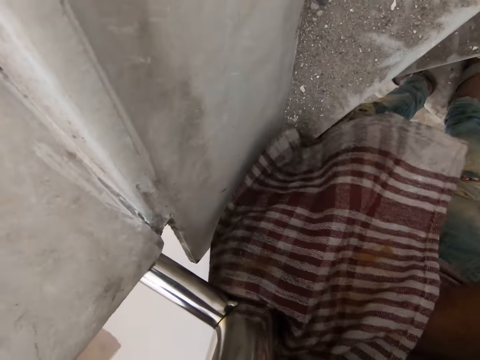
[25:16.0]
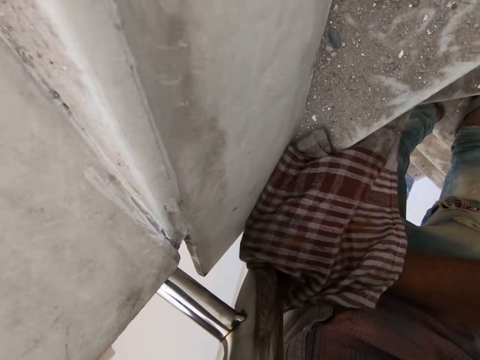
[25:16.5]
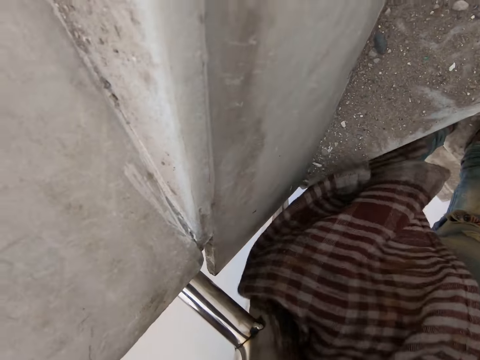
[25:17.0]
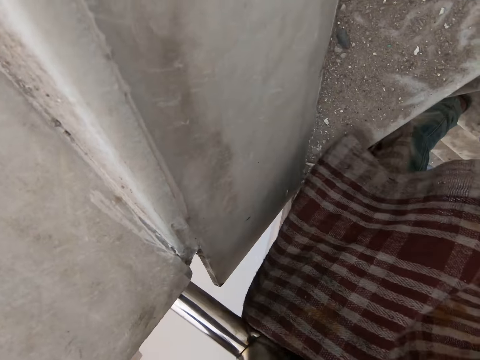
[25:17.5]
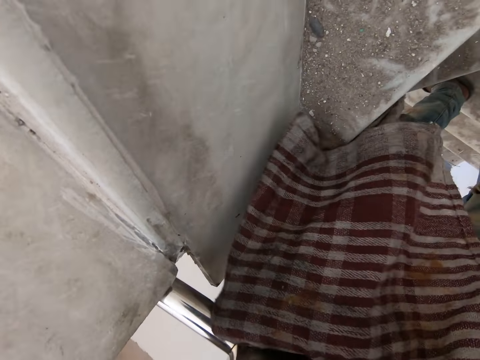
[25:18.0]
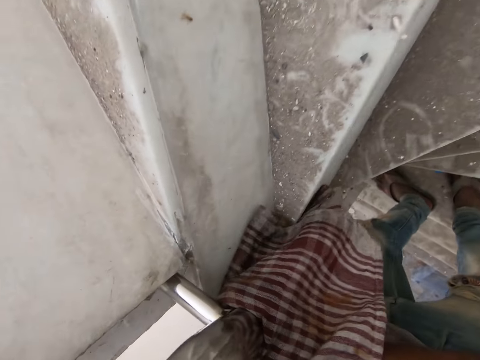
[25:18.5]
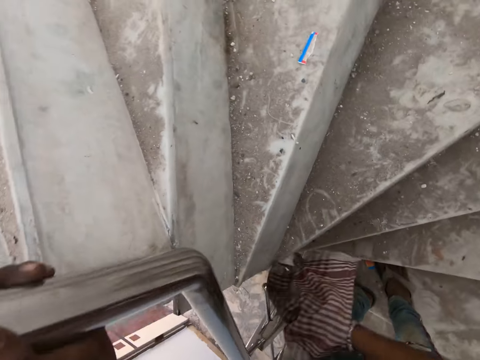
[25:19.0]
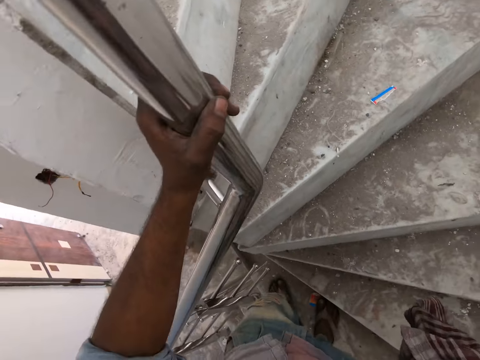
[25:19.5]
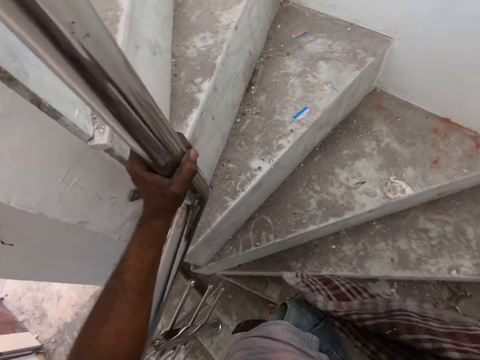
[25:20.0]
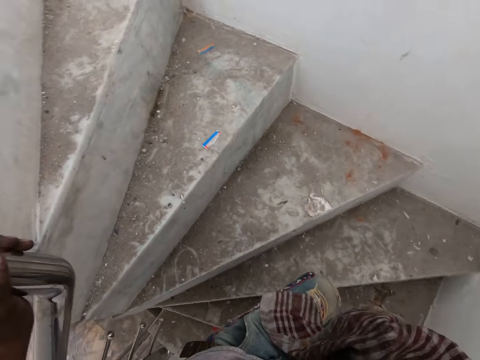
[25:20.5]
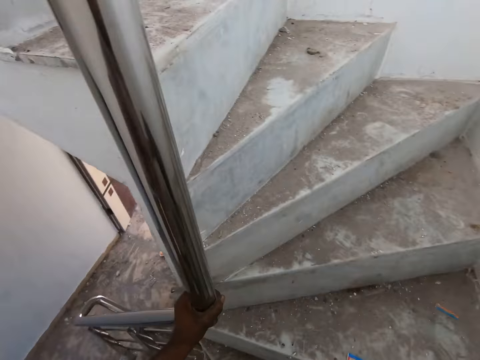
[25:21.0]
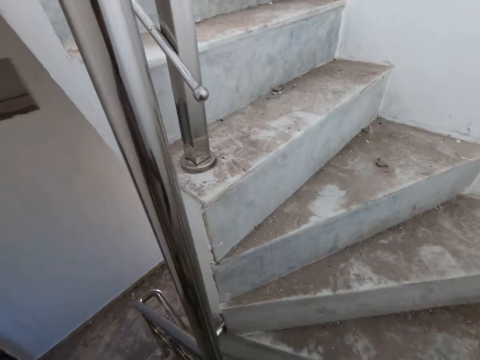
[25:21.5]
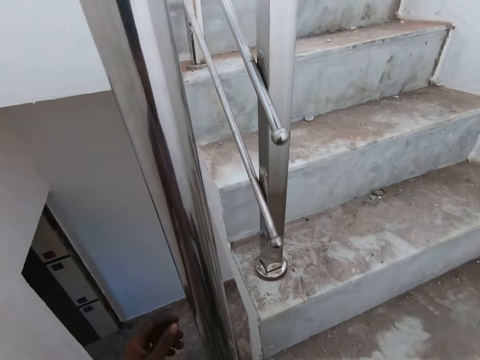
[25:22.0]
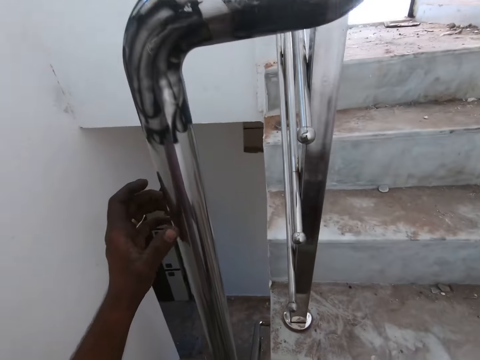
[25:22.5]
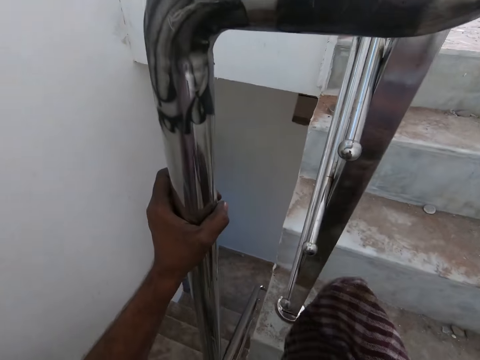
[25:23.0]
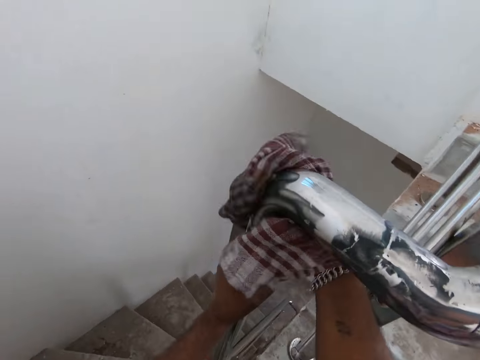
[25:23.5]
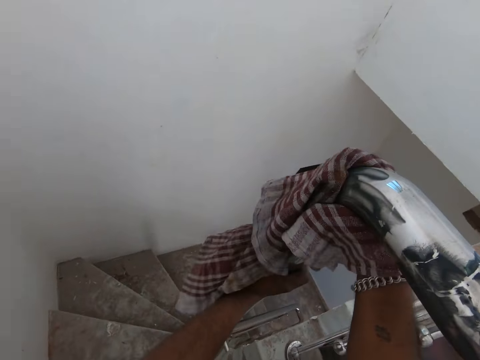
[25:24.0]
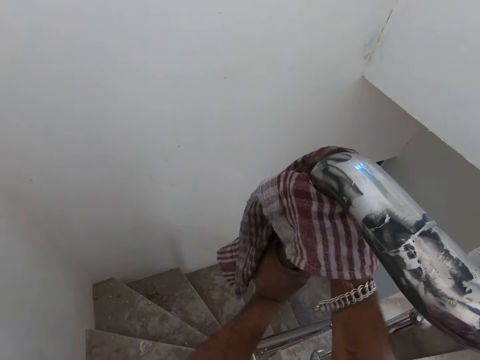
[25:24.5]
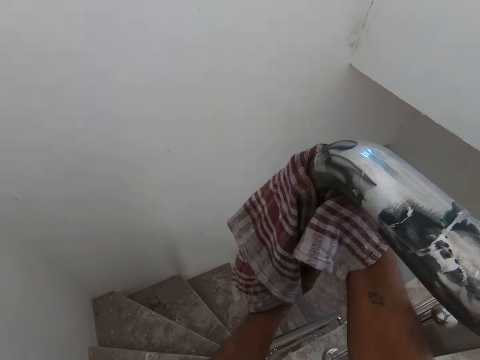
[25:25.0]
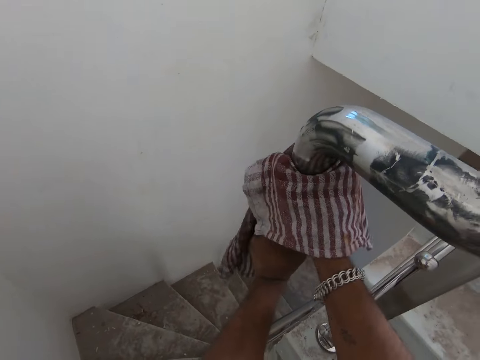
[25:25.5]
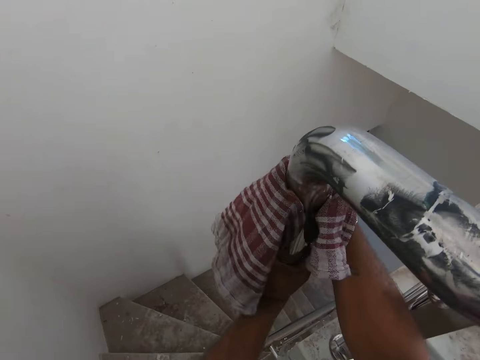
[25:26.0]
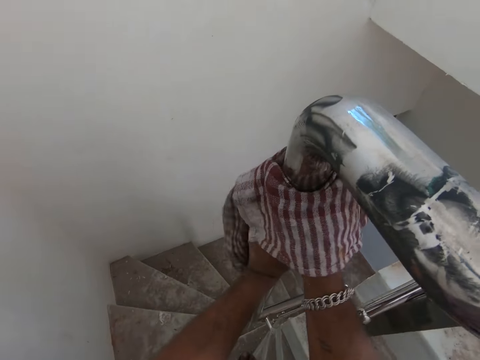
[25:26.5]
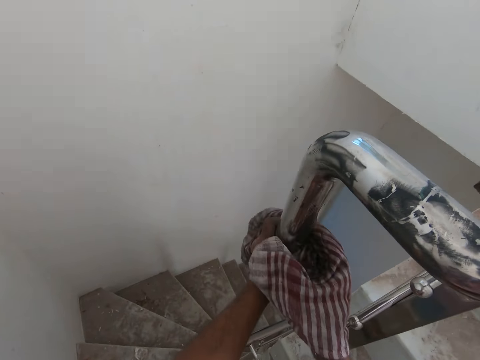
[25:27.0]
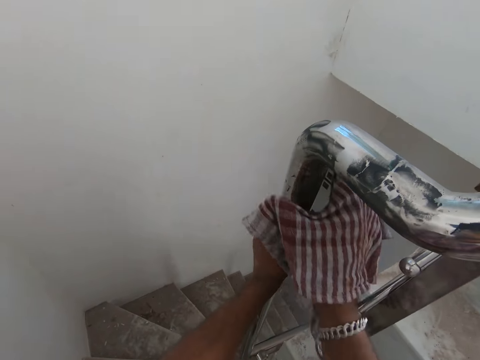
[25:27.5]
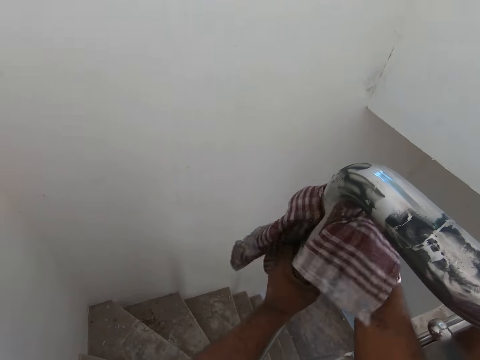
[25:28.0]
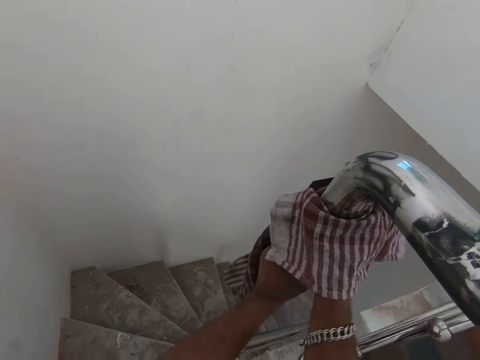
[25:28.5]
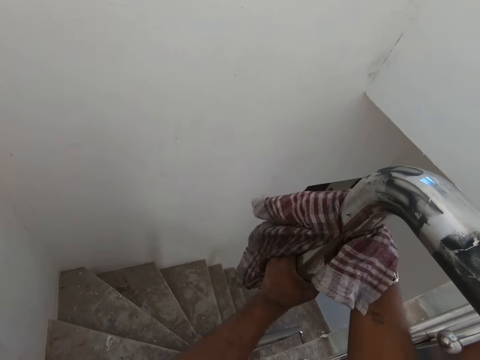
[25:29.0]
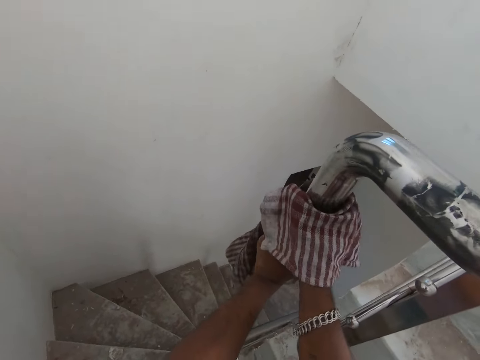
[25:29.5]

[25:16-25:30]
The camera wearer climbs the stairs. They stop cleaning the stair railings. They wipe the stair rails with a piece of cloth. They hold the stair railings with the left hand.

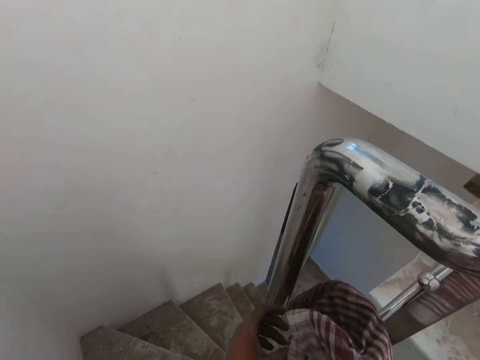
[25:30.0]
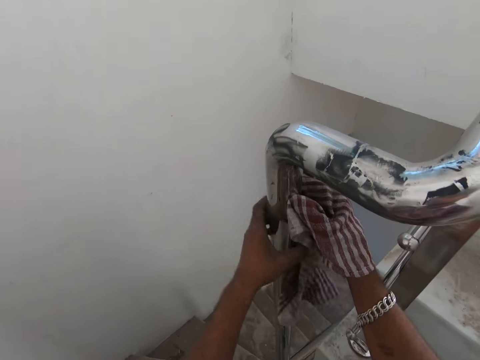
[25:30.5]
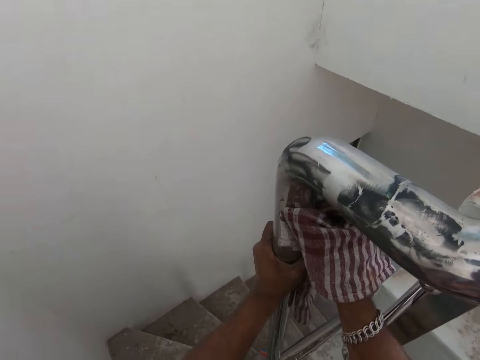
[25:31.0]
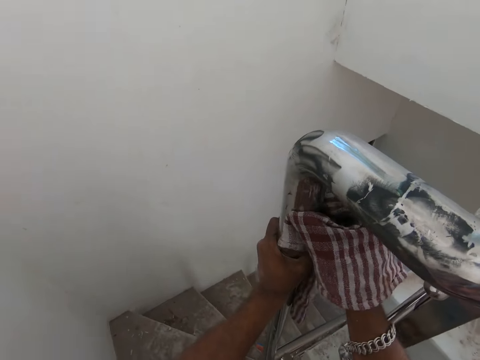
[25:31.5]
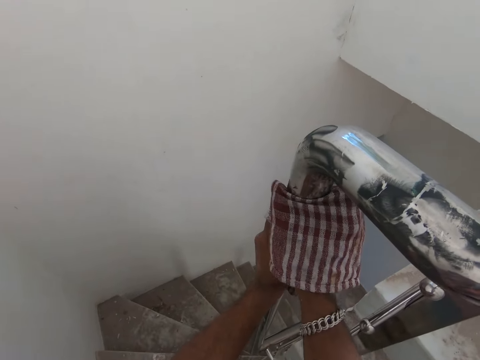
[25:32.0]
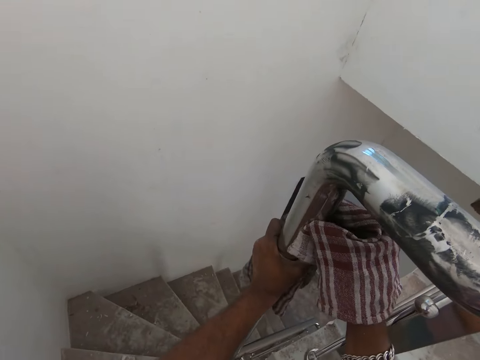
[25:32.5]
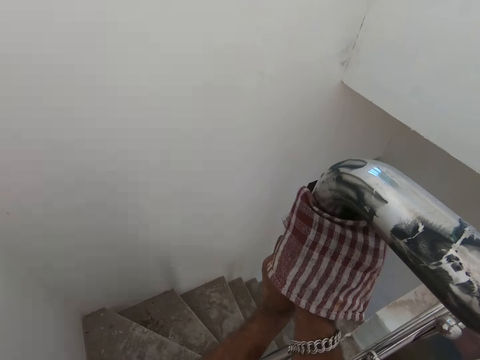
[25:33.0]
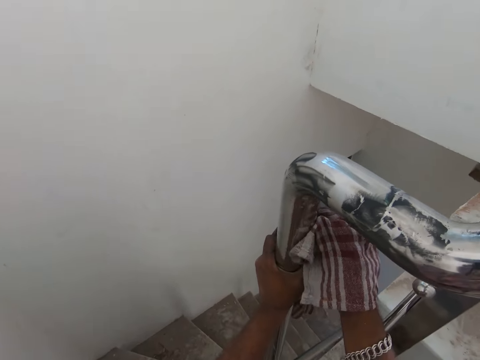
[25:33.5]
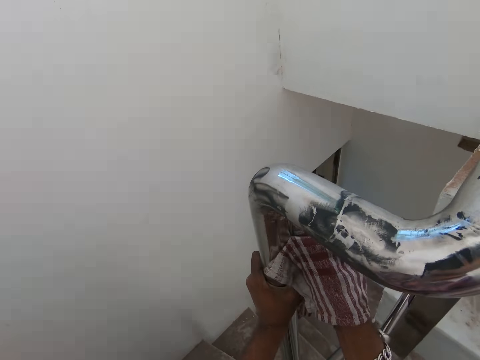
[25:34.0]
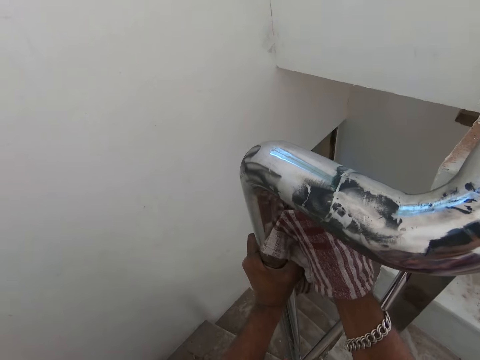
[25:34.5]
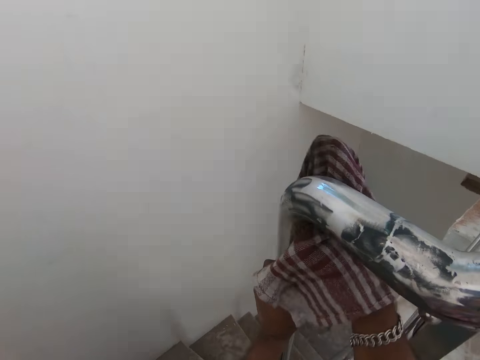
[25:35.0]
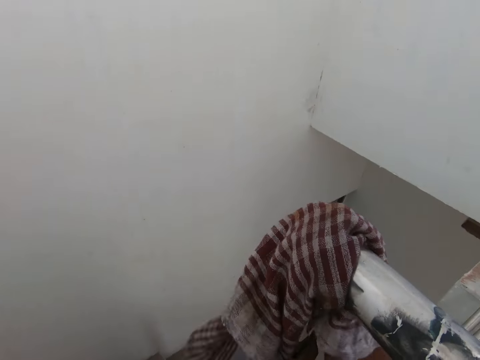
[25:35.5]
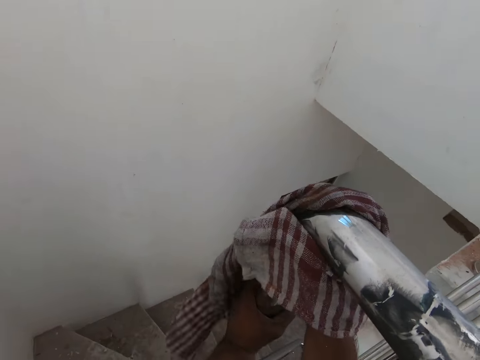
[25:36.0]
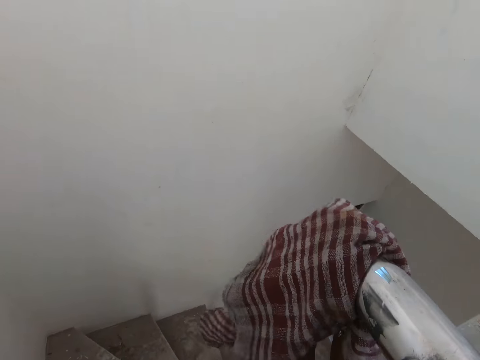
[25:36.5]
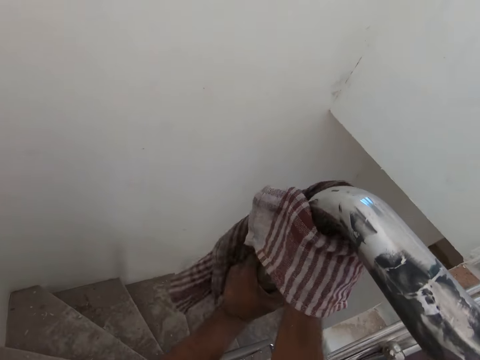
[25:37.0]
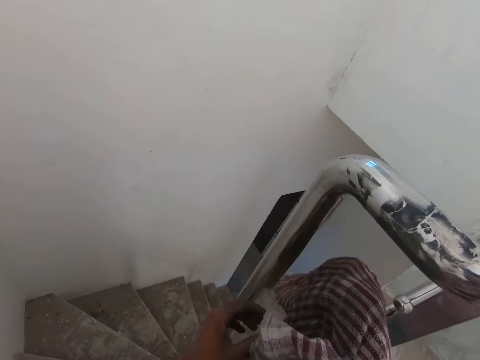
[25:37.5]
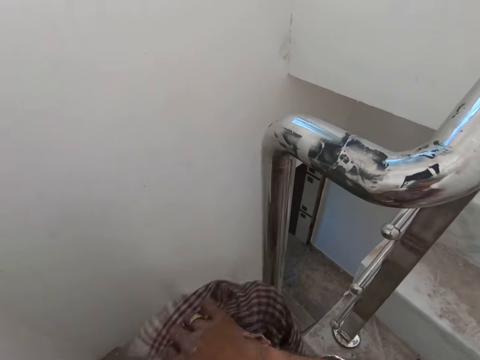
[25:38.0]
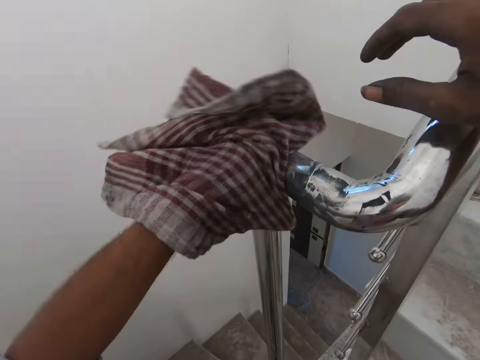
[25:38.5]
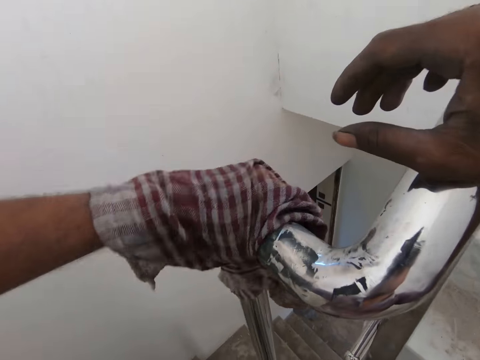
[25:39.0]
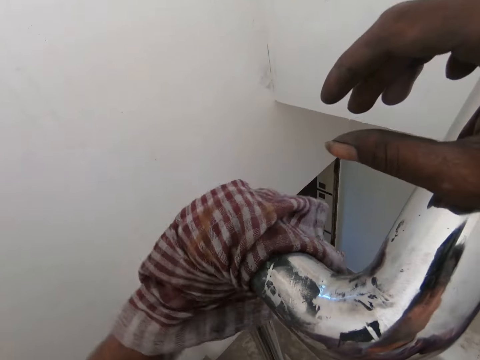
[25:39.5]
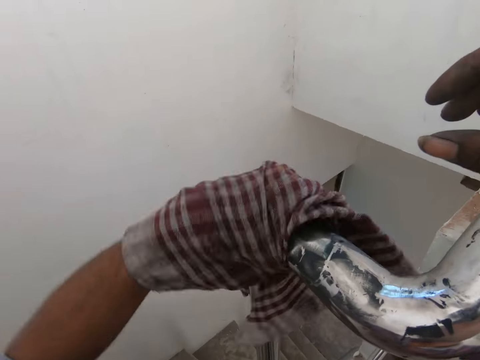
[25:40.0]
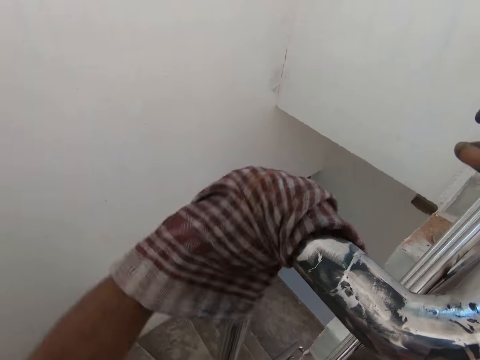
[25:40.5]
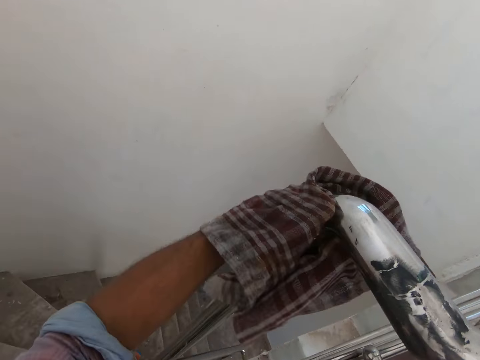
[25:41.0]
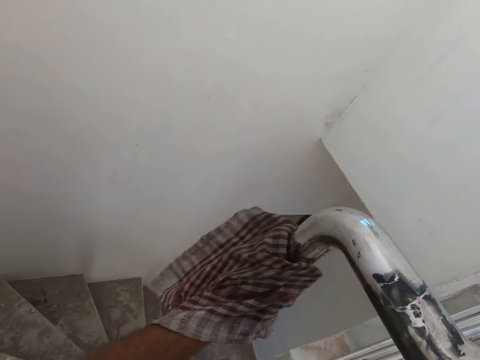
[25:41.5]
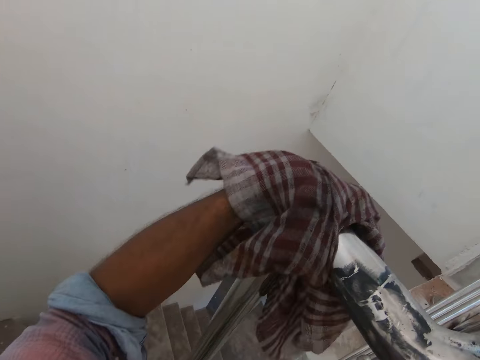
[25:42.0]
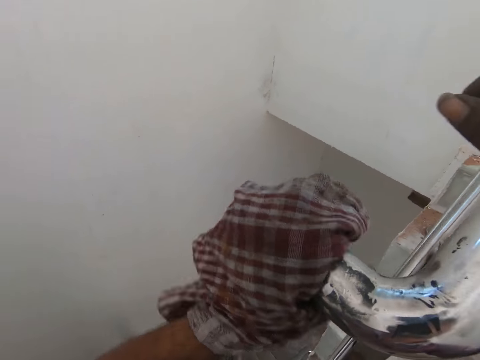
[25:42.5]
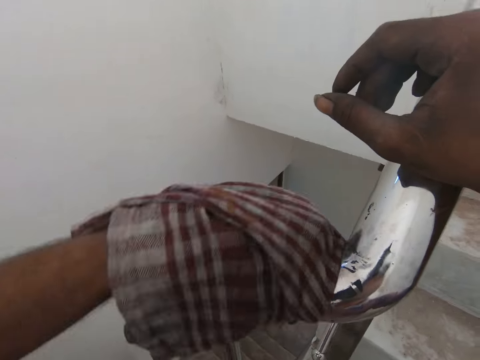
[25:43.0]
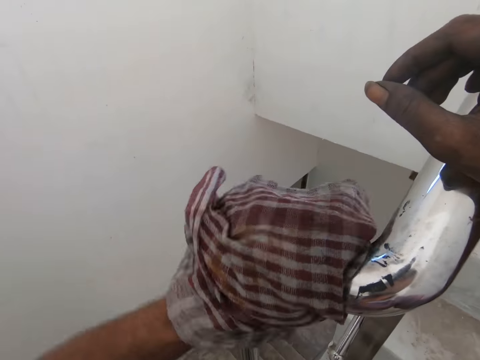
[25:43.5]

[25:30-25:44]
The camera wearer transfers the cloth from the right hand to the left hand. He leans his right hand on the stair rail. He cleans the stair railings with the cloth.
